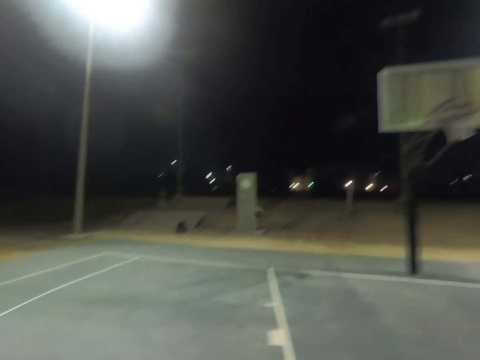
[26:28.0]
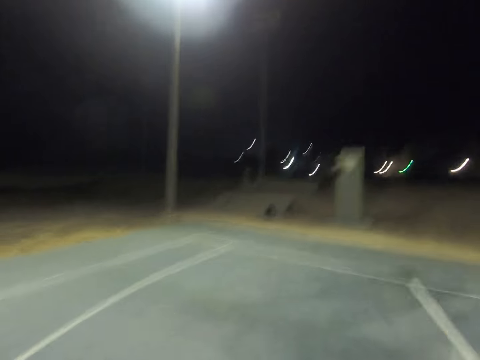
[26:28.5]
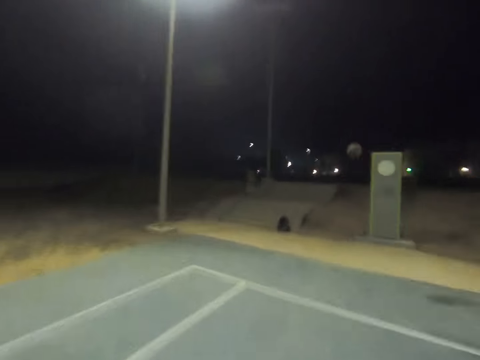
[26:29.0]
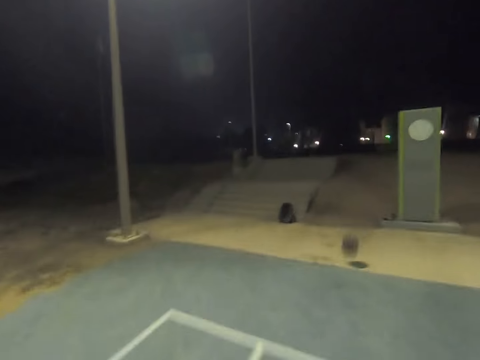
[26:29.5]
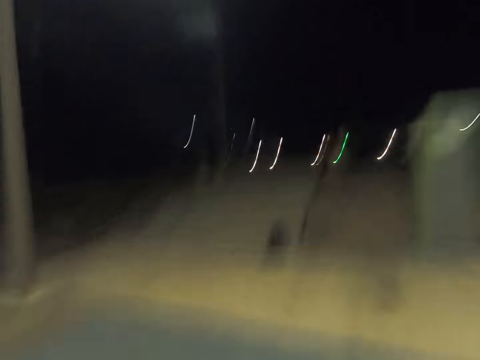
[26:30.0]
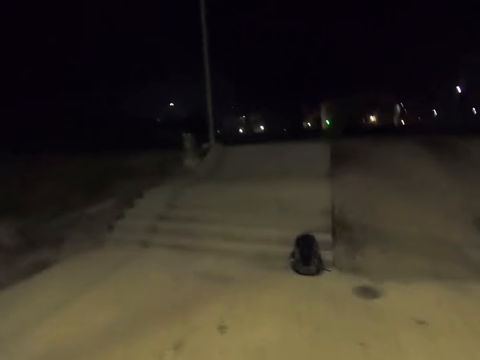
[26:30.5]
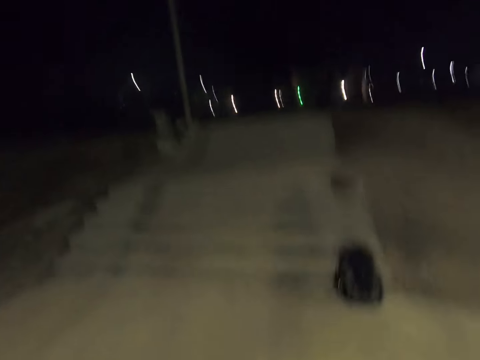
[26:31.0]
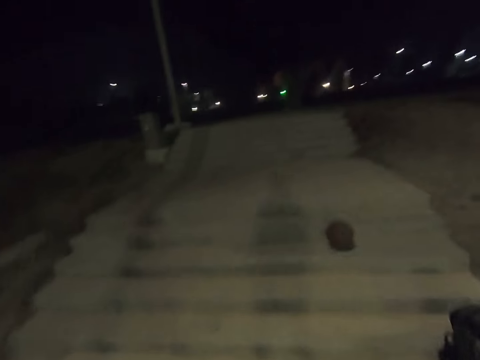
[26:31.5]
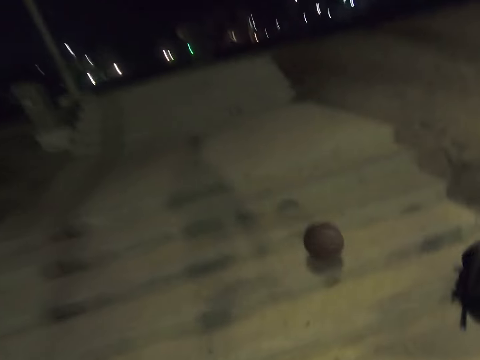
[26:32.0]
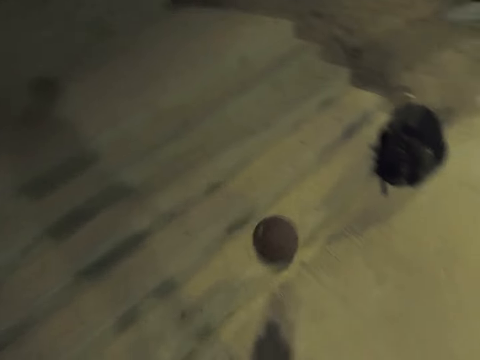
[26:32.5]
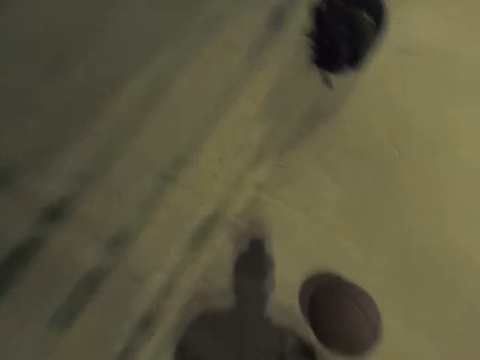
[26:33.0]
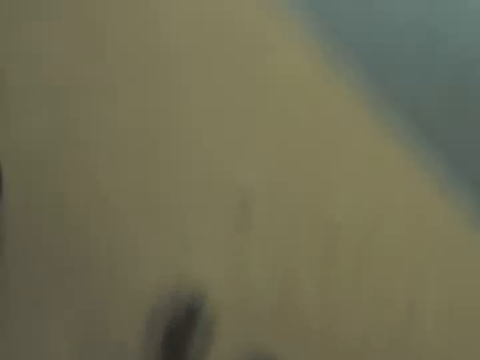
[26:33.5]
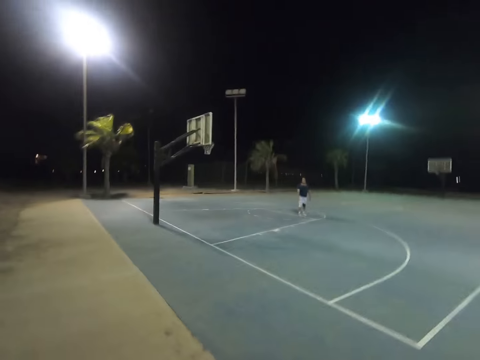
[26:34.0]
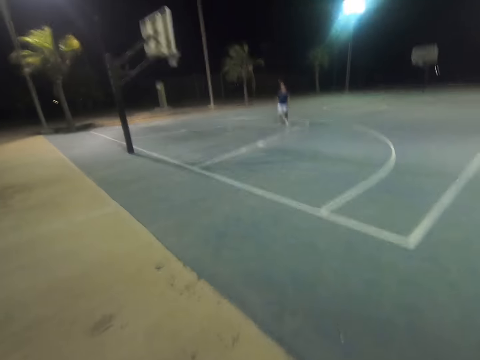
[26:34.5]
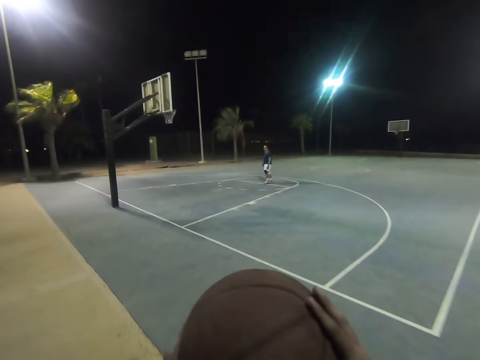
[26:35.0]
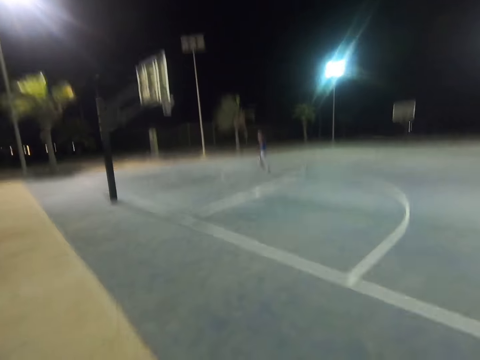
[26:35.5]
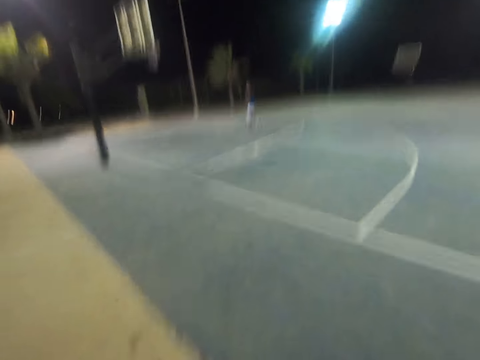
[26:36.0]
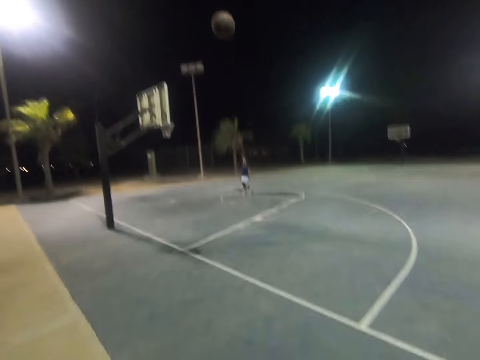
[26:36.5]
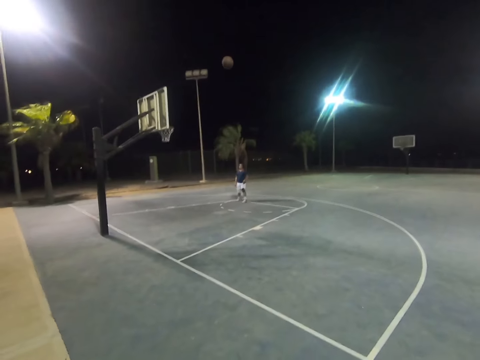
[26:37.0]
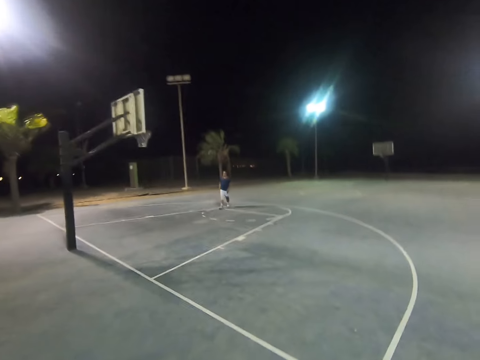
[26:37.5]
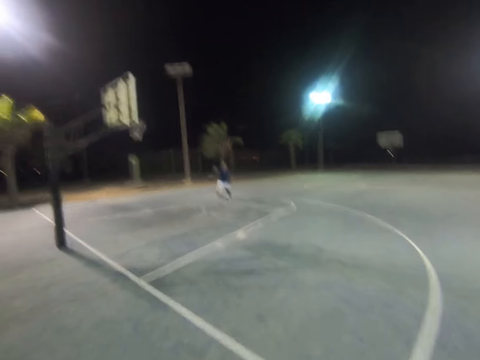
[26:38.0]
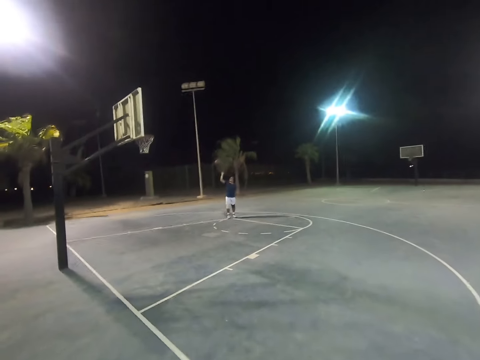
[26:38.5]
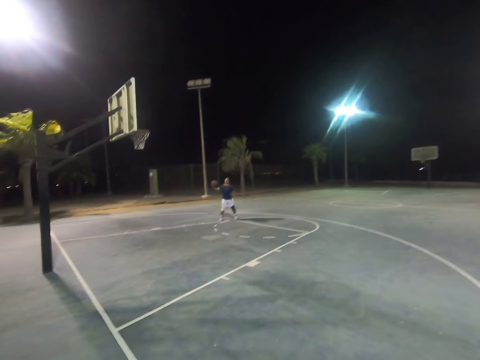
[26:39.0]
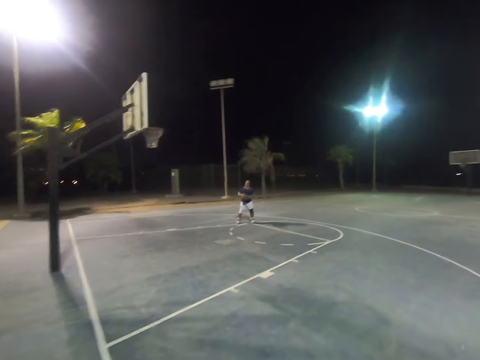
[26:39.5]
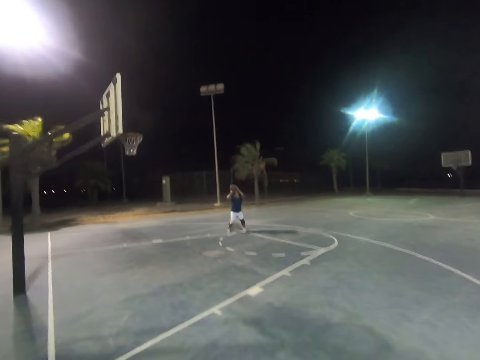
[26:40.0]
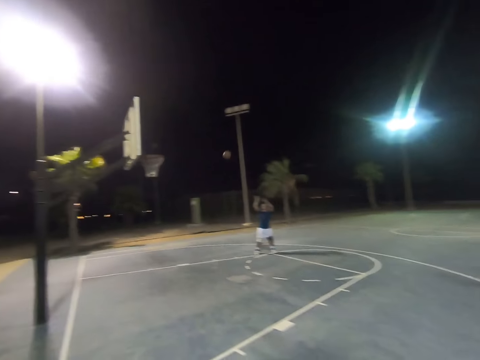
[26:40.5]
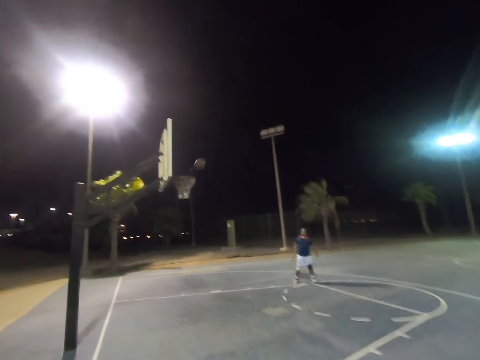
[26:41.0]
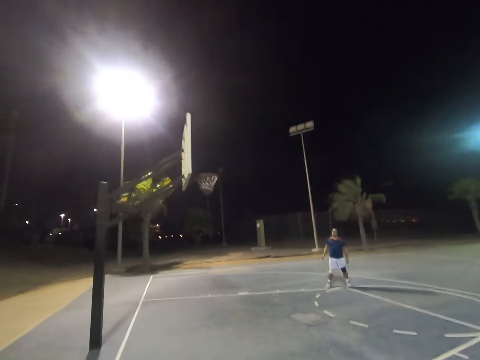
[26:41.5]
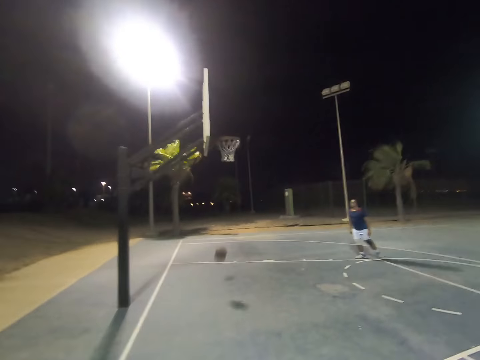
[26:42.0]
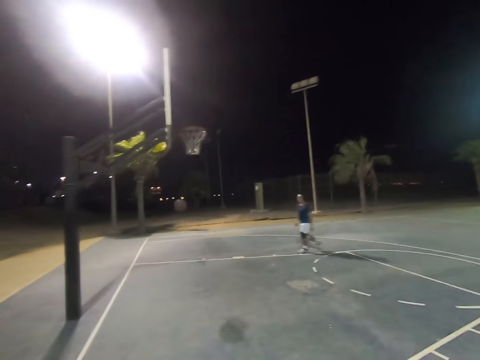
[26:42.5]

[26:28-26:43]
The camera wearer runs towards the basketball. They pick up the basketball. They throw the basketball at a man. The man catches the basketball. The man throws the basketball at the basket.

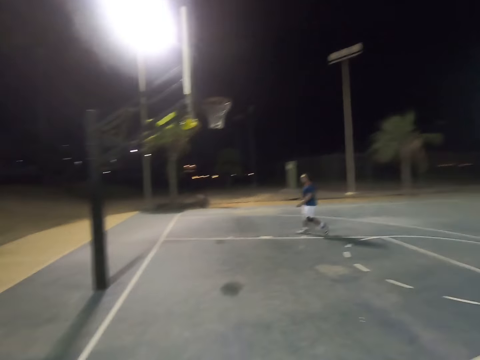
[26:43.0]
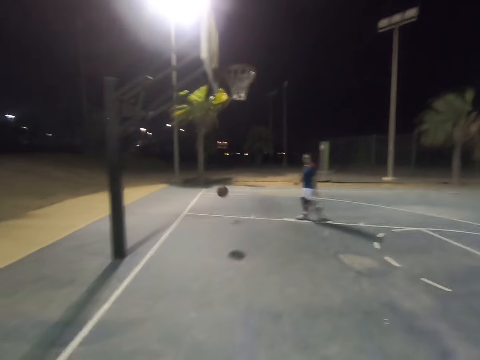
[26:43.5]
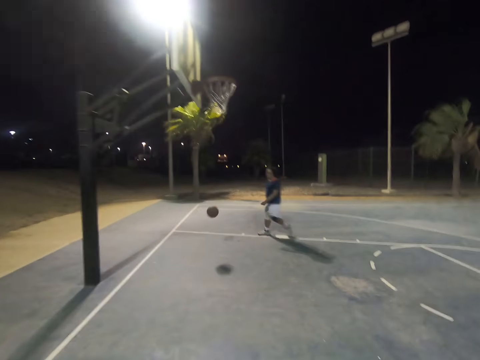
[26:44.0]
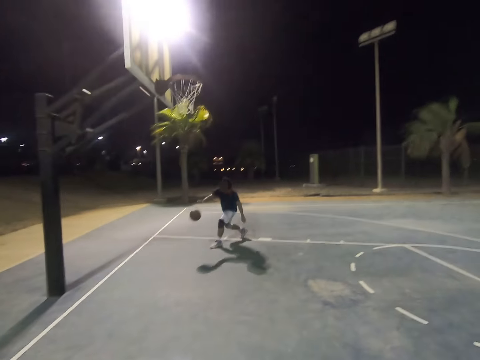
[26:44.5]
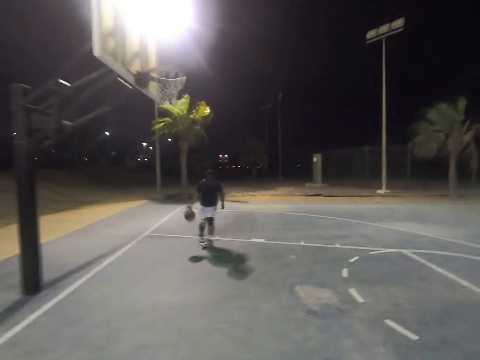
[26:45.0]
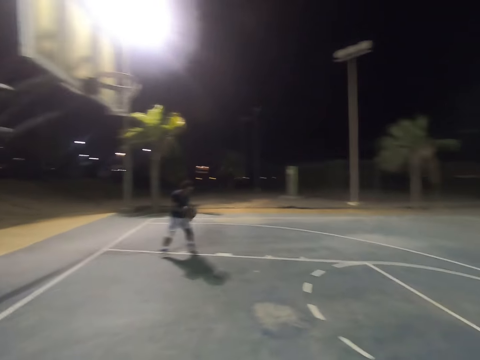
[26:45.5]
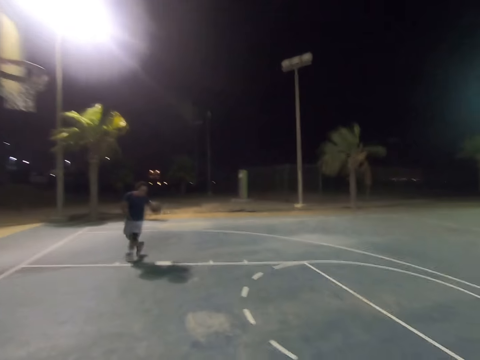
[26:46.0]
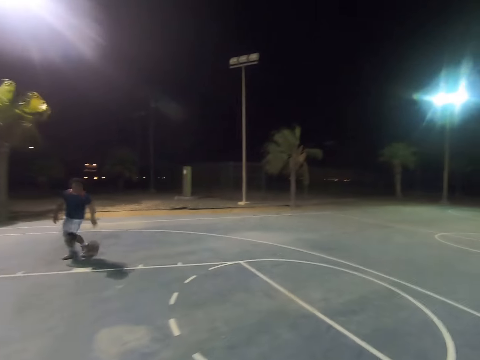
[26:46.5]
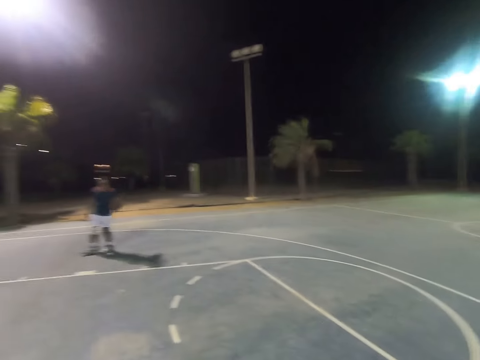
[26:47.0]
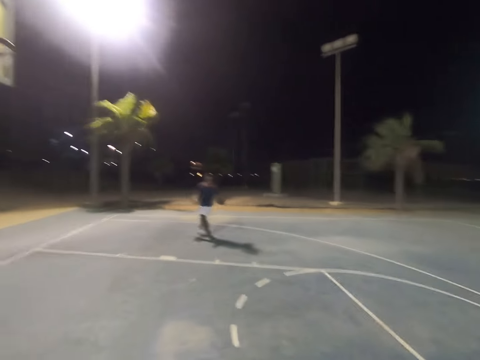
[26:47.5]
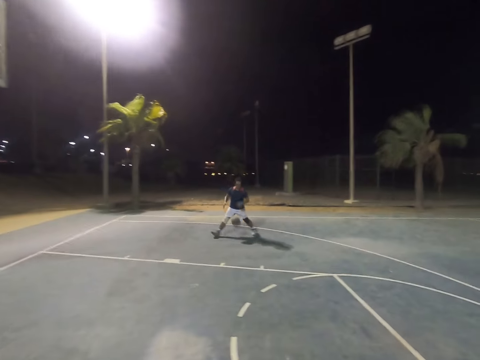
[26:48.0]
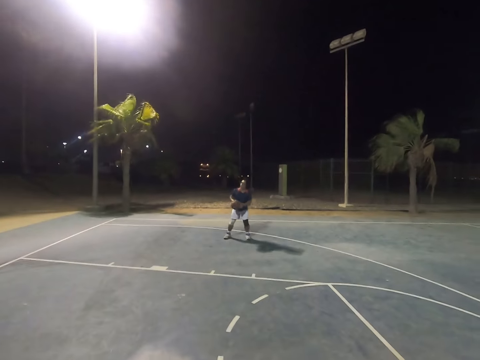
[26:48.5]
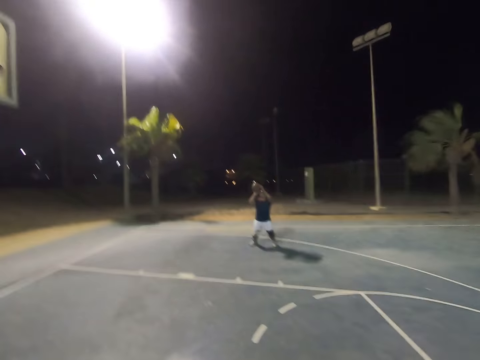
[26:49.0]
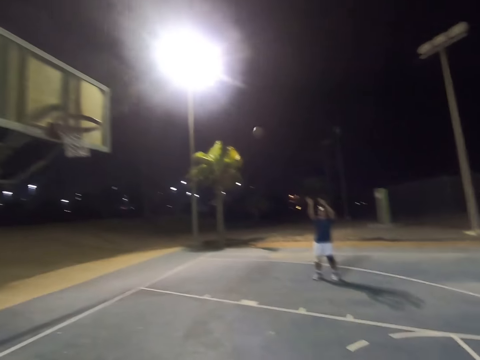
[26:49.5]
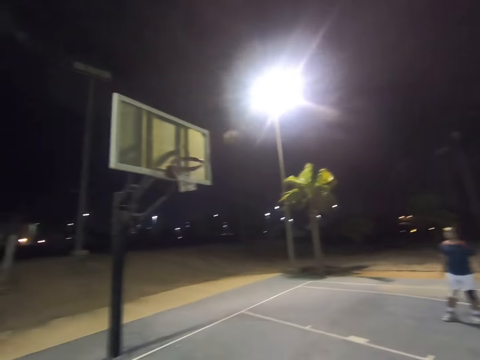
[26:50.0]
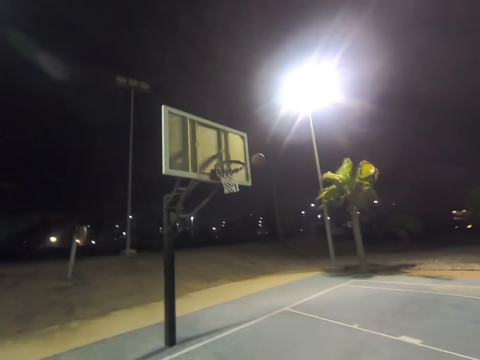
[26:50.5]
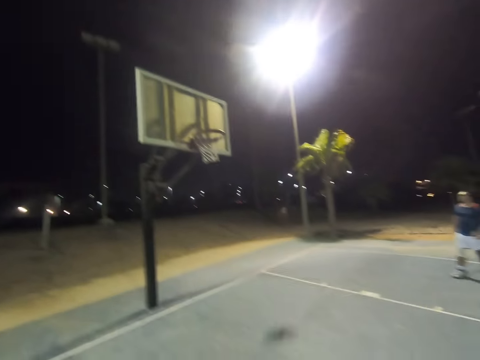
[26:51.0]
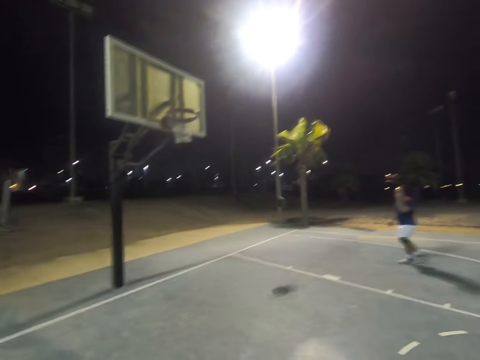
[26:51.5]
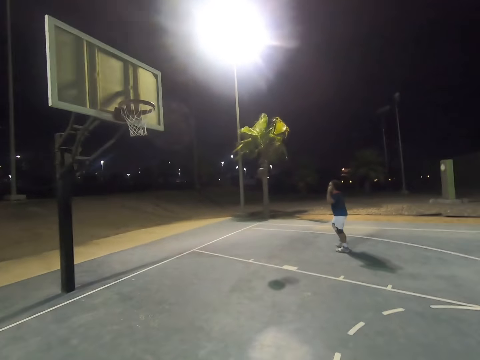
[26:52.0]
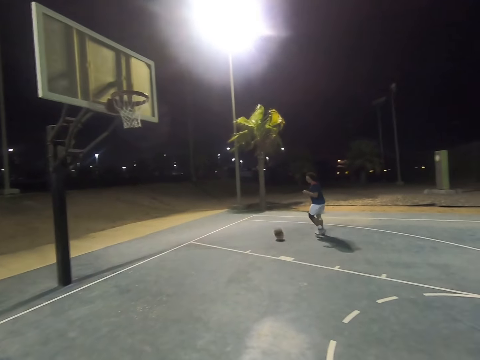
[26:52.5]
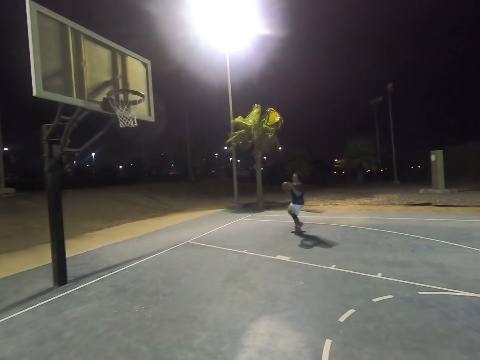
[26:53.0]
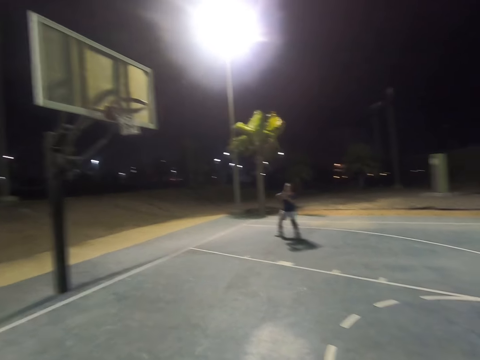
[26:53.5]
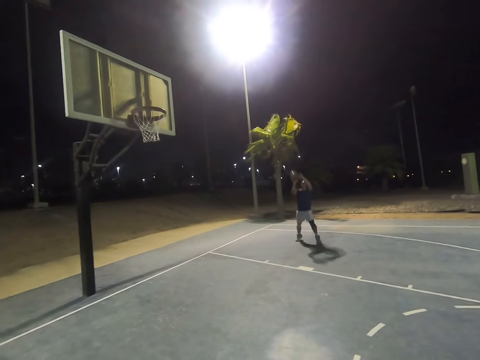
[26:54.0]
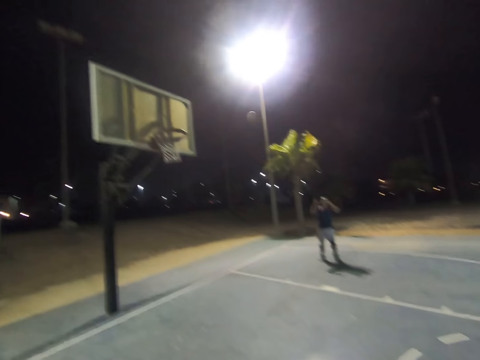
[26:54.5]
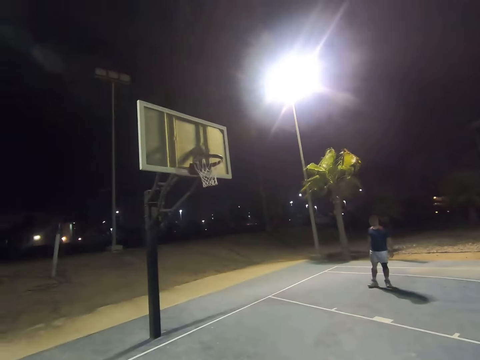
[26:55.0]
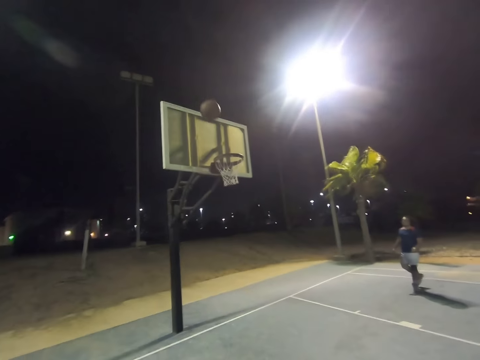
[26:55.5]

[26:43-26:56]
A man dribbles the basketball. The man throws the basketball at the basket. The man catches the basketball. The man throws the basketball at the basket.
